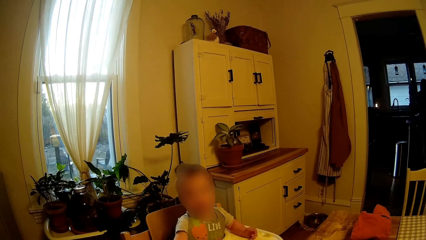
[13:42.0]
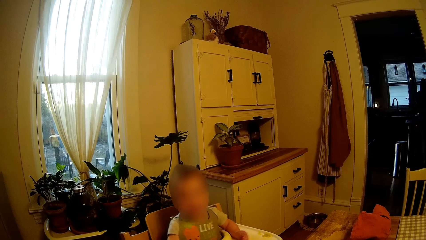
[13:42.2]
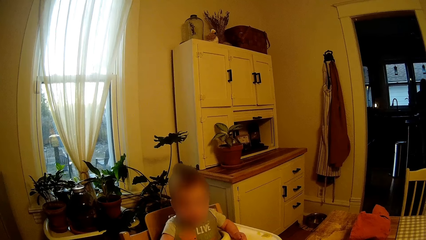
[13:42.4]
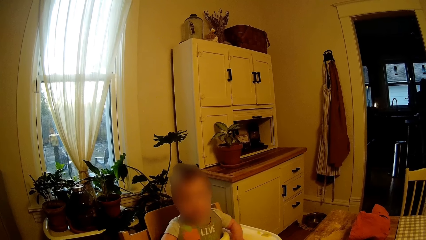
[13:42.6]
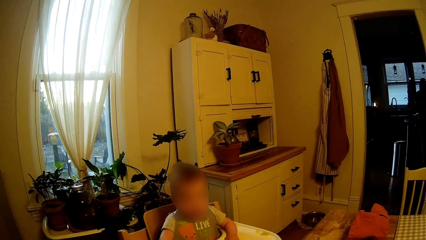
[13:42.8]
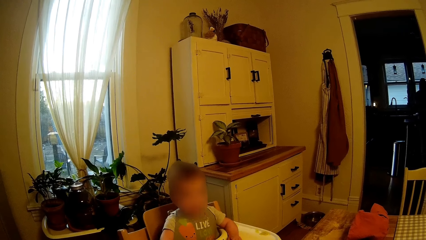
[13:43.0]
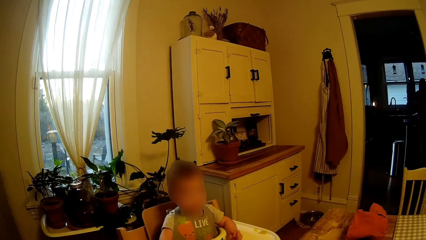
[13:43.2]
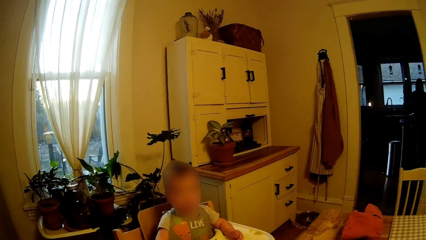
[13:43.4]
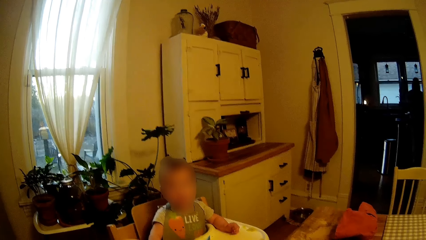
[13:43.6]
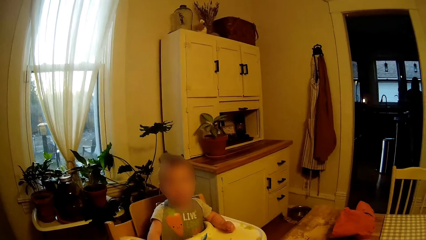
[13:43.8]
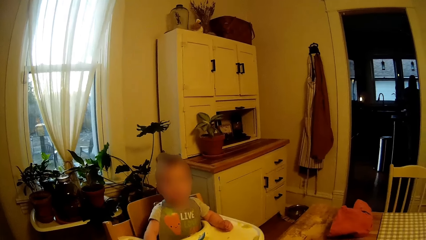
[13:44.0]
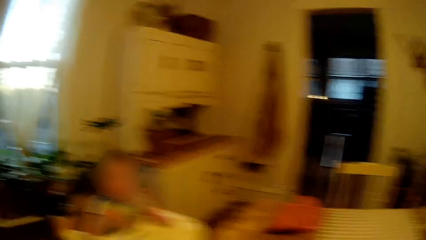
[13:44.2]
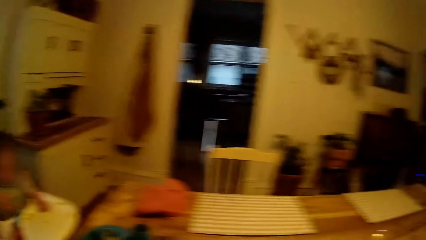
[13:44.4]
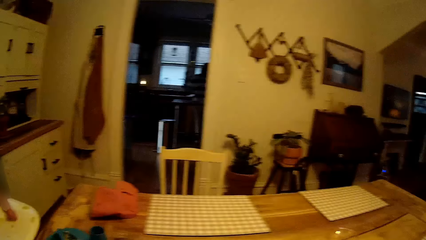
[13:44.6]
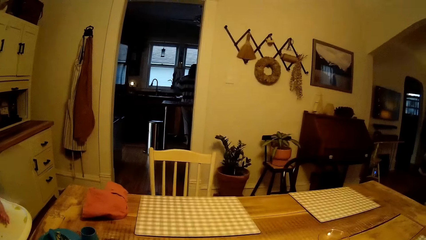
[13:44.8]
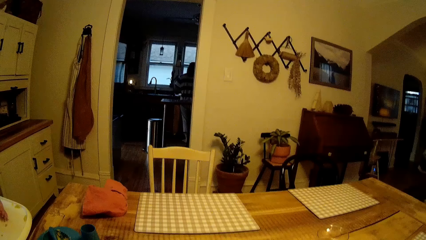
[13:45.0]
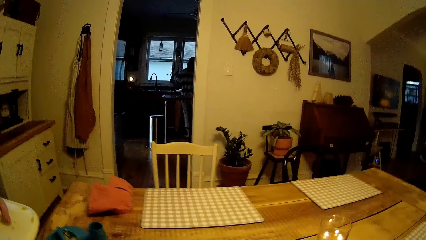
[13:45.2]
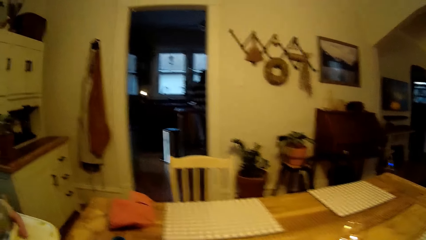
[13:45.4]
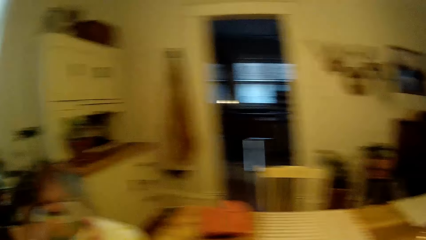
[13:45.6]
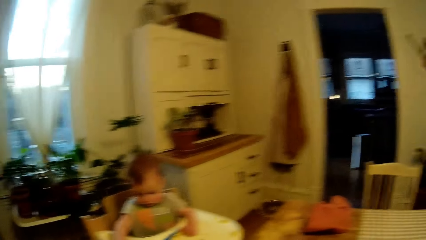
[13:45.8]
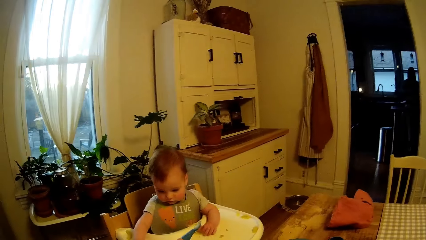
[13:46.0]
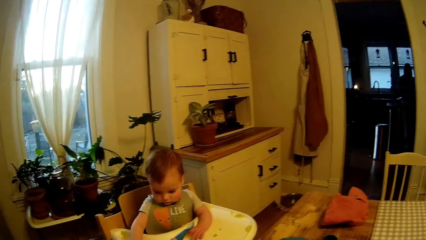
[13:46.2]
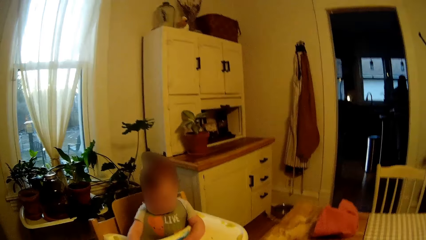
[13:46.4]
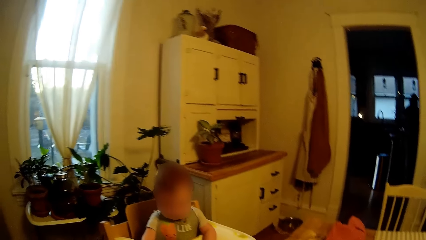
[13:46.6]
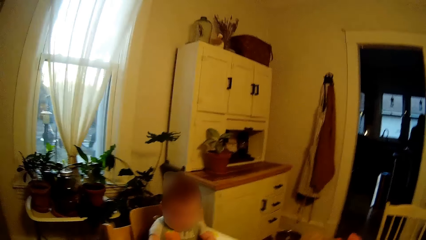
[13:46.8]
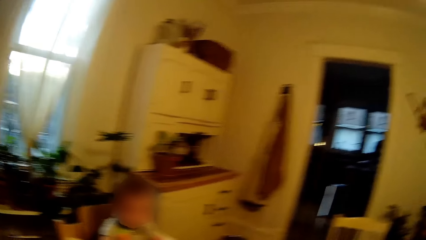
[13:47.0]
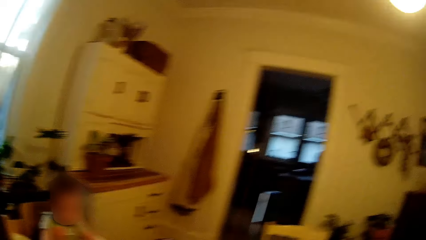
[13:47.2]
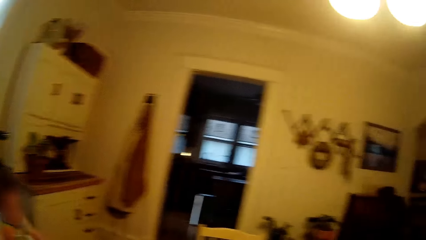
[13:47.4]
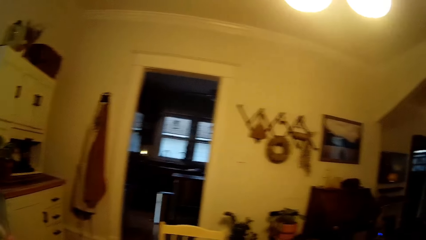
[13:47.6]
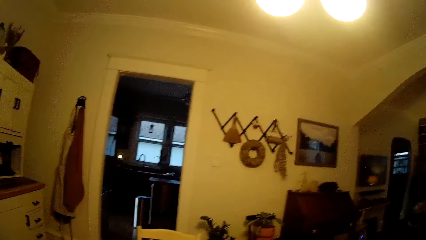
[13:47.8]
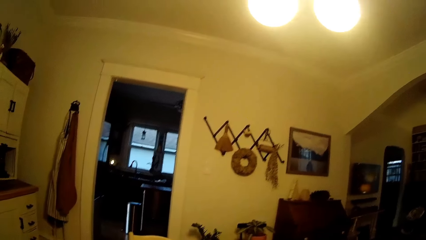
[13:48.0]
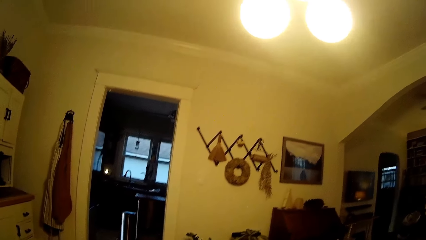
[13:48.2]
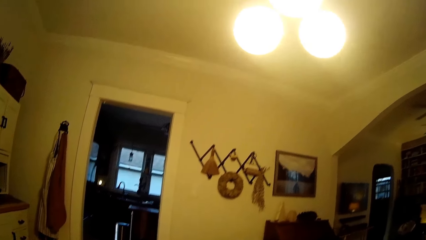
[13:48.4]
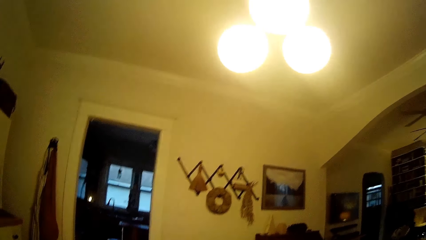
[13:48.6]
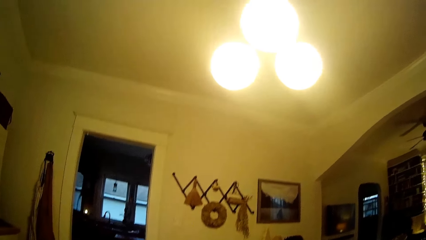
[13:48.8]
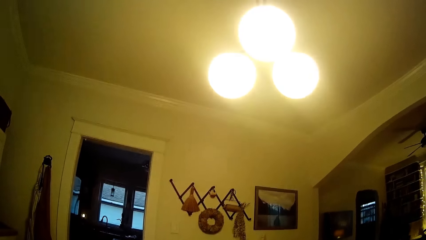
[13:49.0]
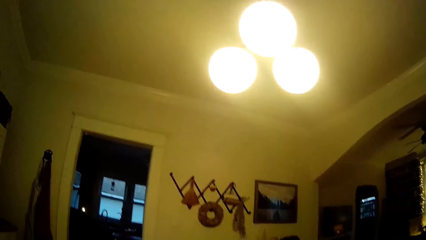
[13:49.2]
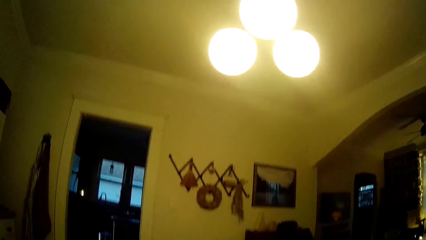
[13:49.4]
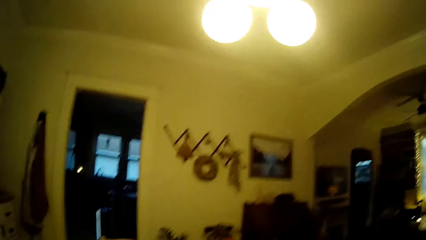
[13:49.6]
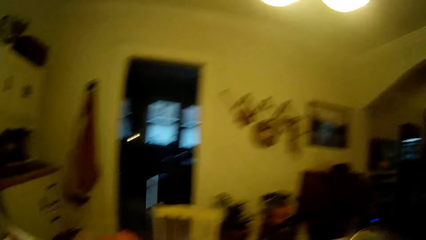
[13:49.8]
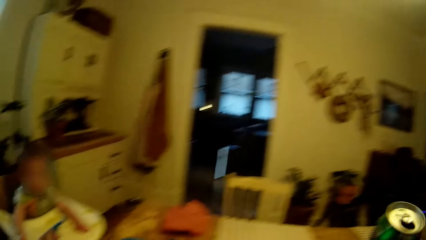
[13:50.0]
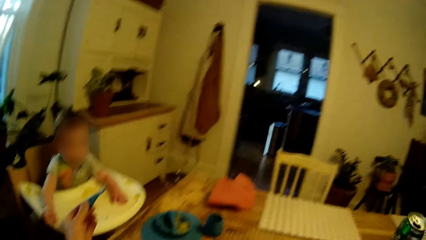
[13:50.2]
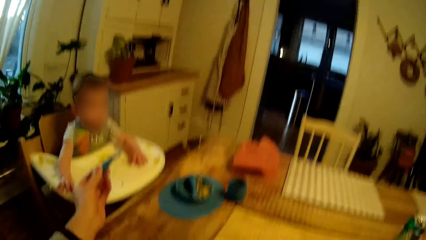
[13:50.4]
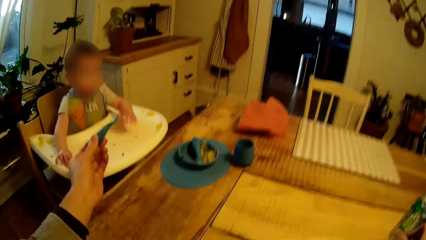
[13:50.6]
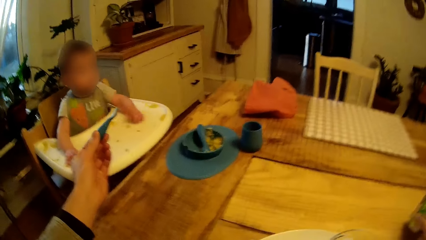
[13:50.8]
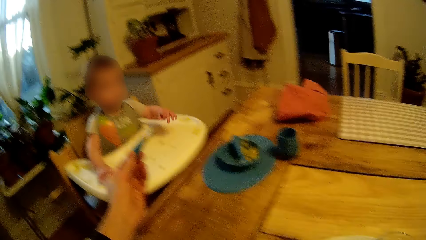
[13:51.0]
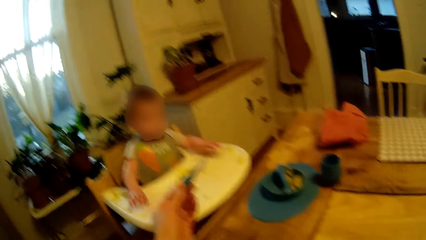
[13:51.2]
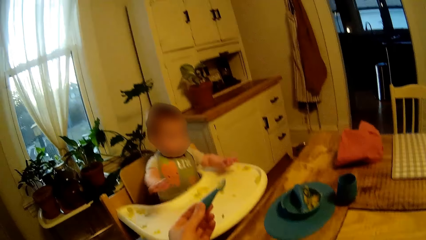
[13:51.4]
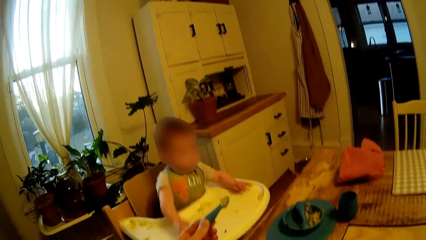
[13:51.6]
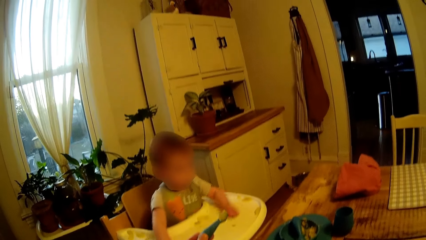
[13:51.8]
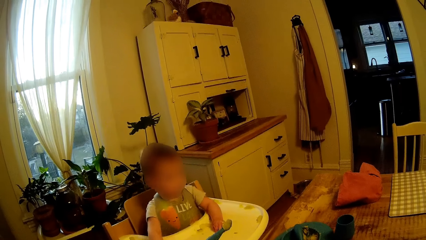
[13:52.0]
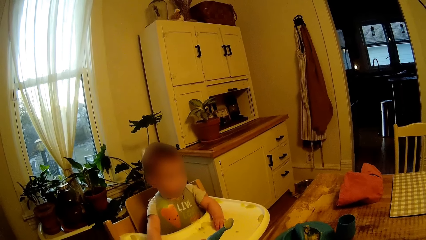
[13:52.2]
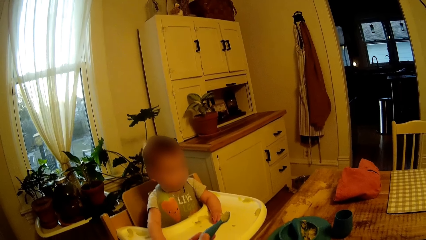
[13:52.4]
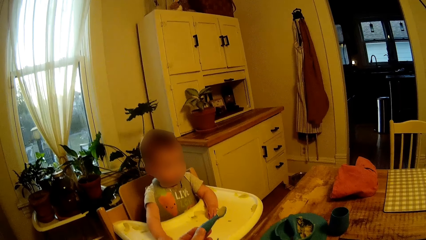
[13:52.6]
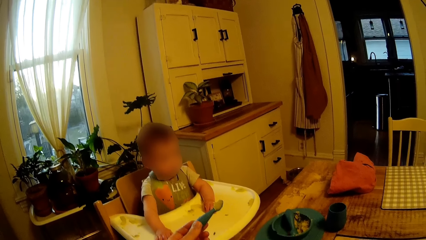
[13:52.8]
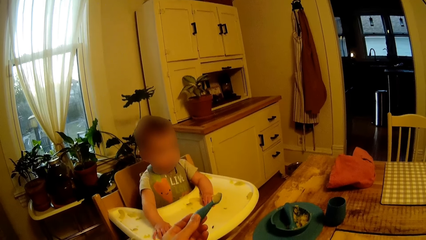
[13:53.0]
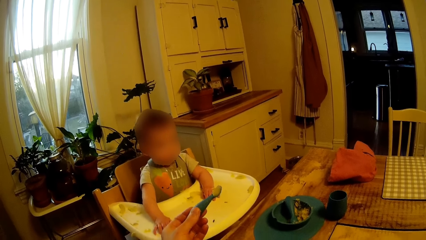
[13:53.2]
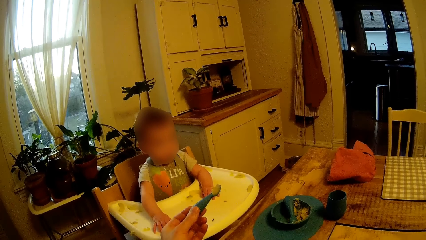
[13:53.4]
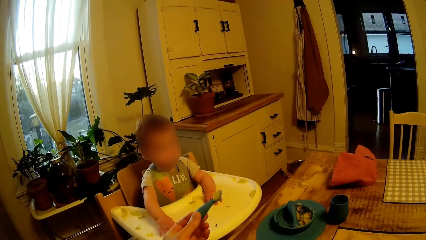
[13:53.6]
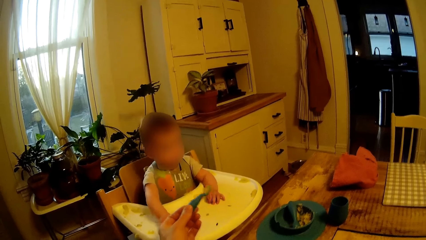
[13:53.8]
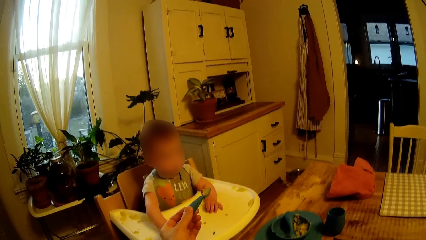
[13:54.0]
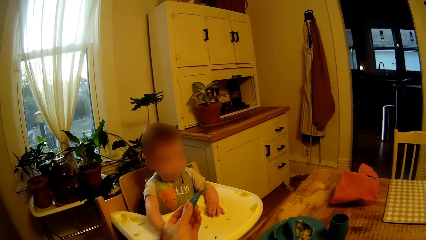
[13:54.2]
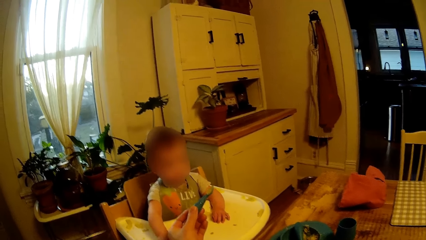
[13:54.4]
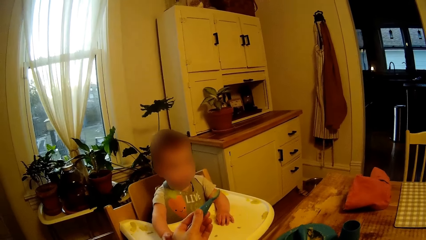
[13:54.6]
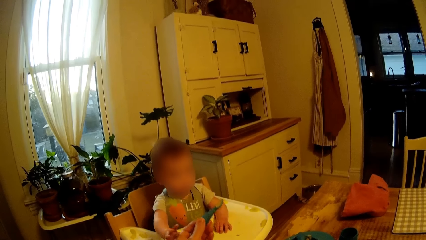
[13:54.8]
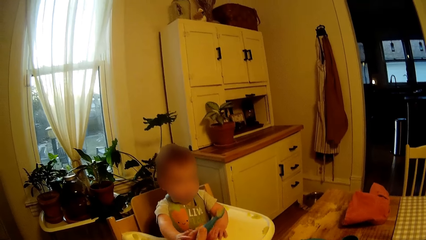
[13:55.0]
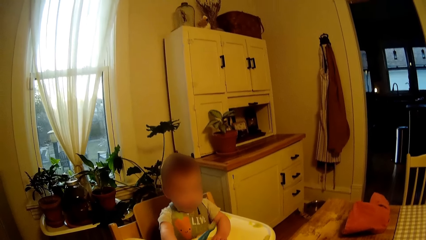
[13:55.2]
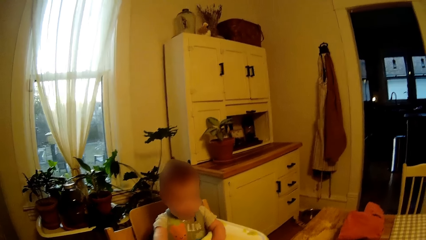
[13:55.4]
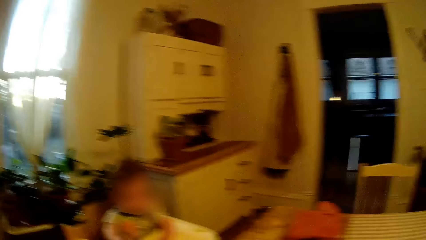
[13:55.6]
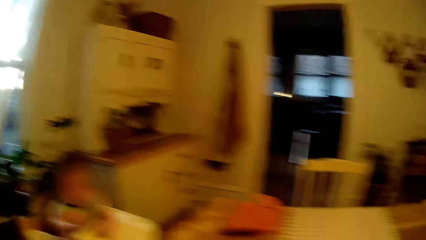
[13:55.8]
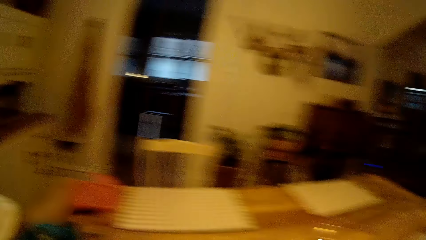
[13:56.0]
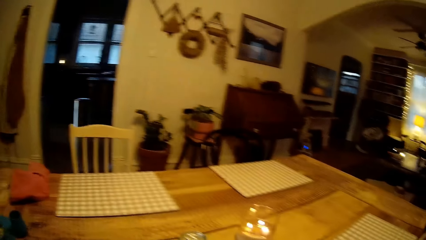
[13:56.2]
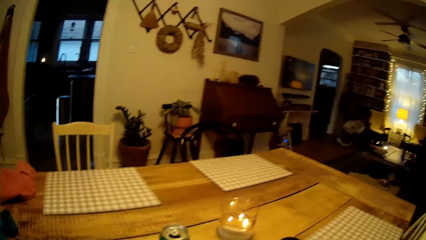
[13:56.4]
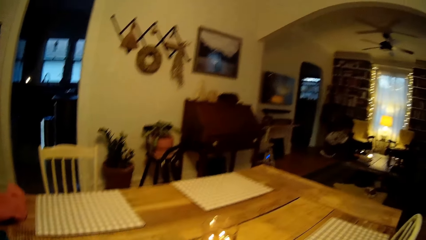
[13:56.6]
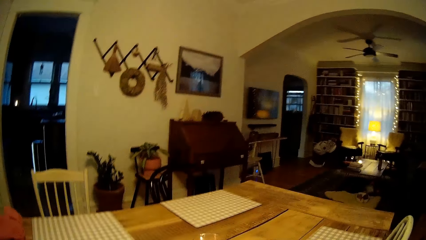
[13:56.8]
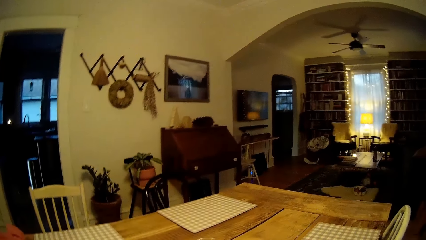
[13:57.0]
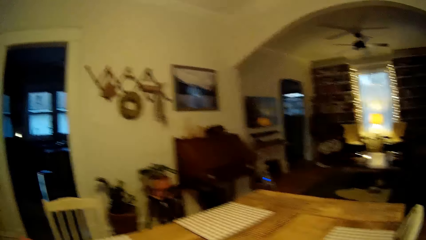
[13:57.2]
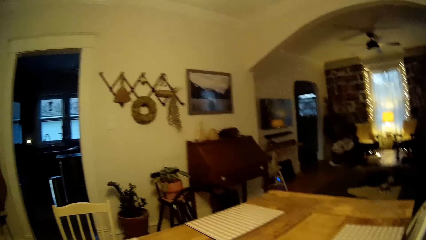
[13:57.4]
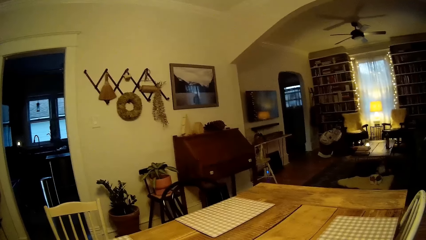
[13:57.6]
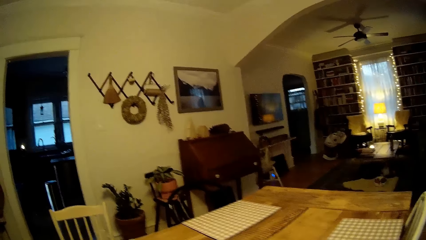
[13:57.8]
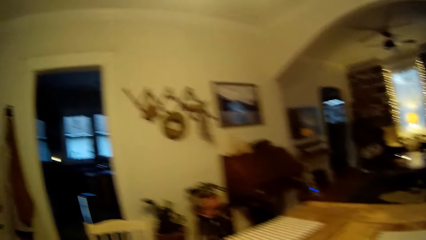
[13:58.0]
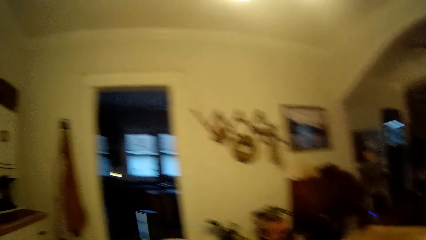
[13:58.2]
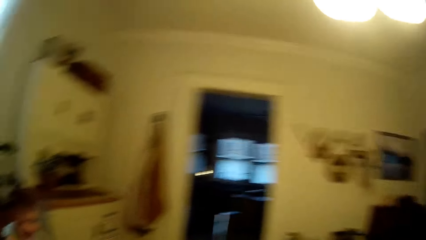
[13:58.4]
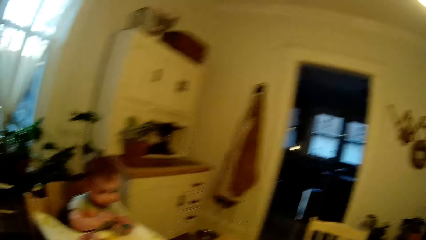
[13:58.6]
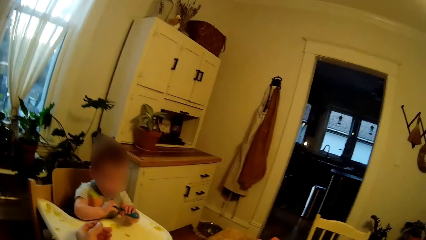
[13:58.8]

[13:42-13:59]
The camera wearer places a drink can on a table with his right hand. He holds out some cereal on the spoon in his left hand to the baby. The baby holds the camera wearer's left hand. The camera wearer talks with the woman.
